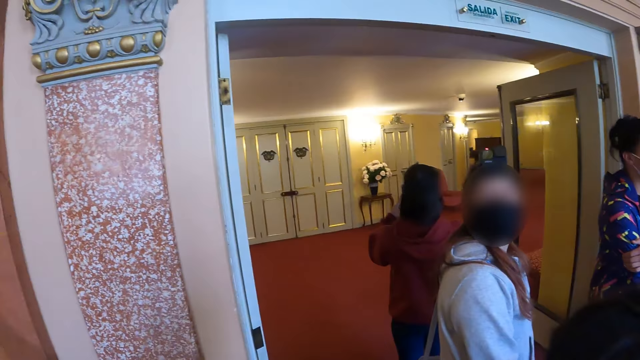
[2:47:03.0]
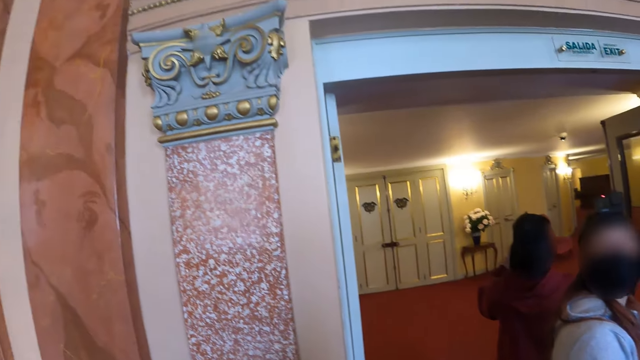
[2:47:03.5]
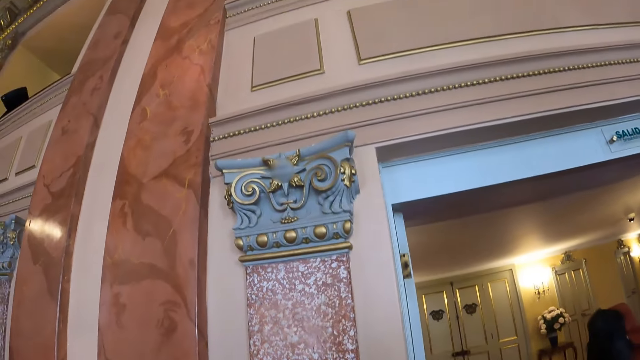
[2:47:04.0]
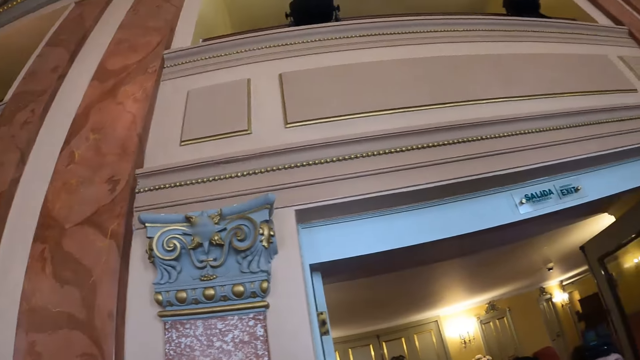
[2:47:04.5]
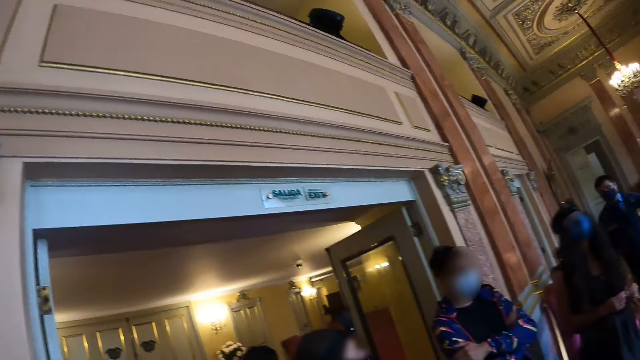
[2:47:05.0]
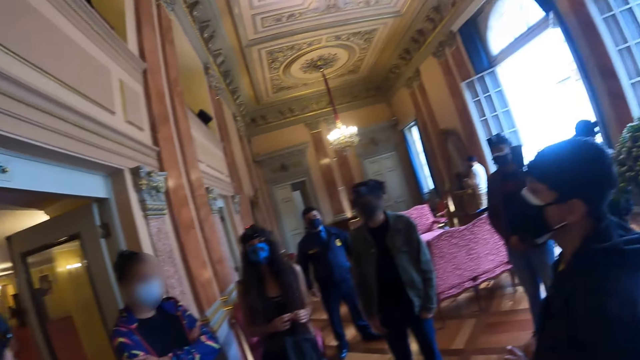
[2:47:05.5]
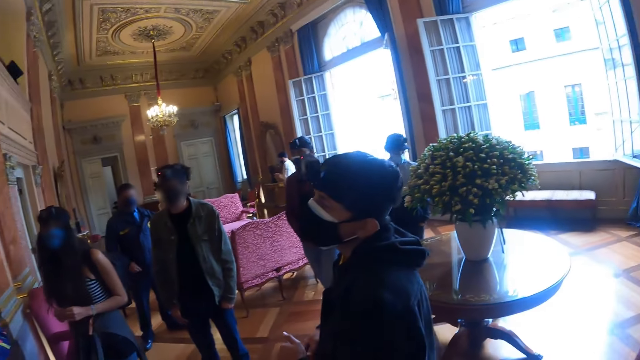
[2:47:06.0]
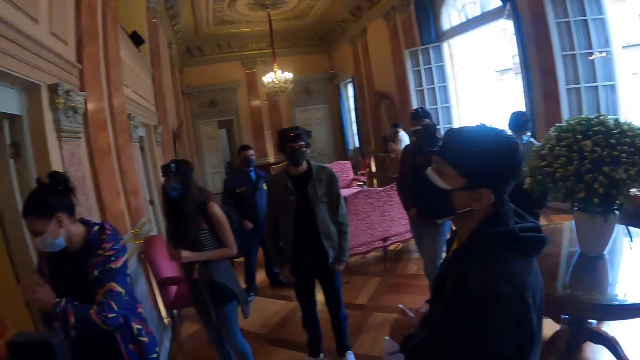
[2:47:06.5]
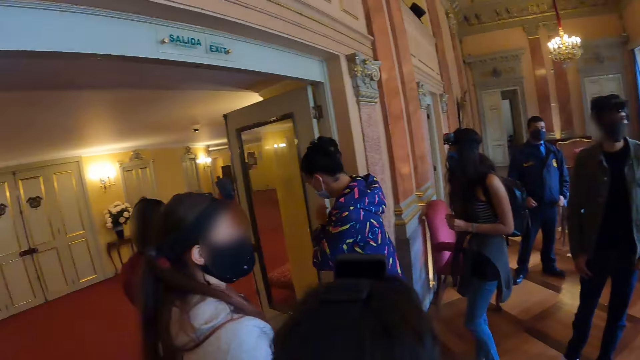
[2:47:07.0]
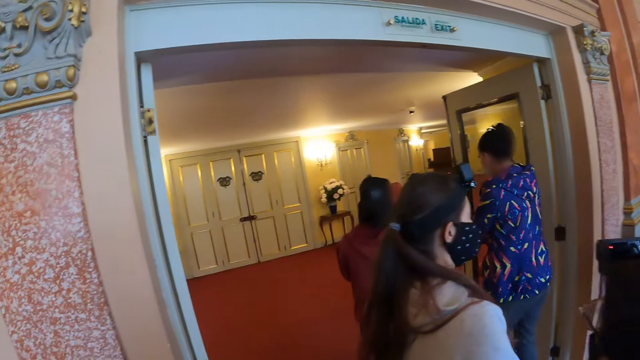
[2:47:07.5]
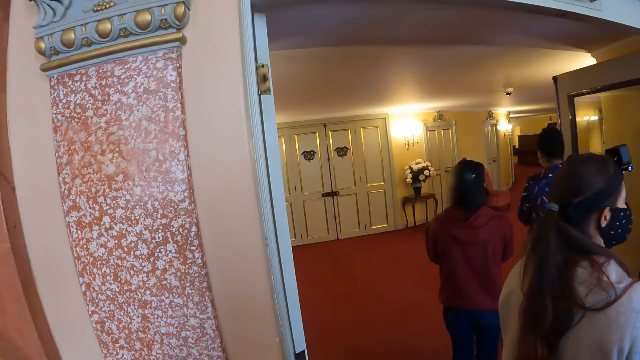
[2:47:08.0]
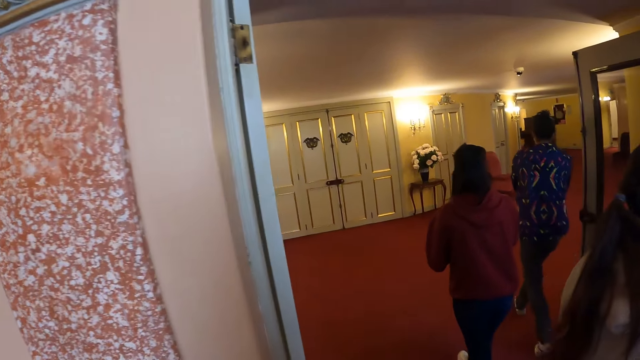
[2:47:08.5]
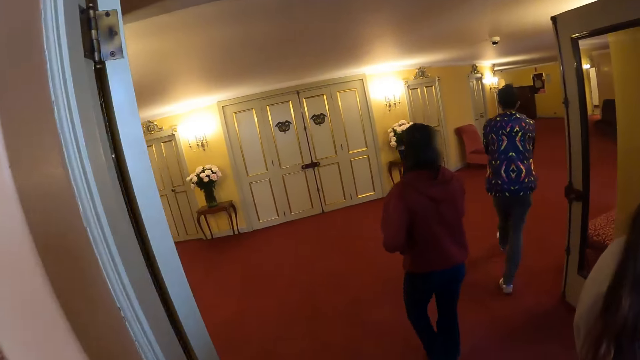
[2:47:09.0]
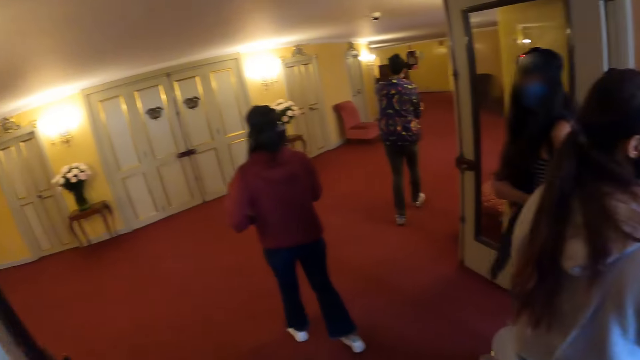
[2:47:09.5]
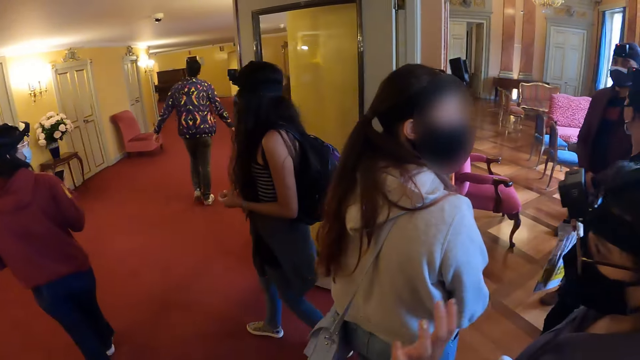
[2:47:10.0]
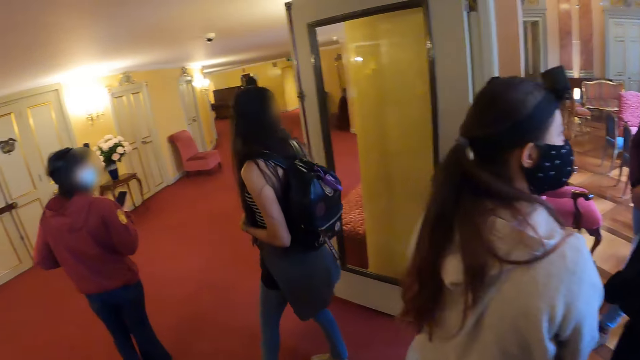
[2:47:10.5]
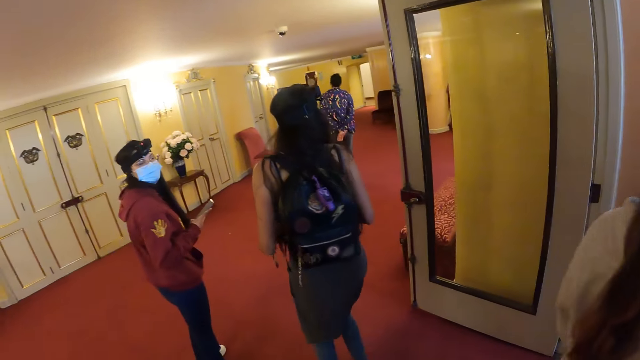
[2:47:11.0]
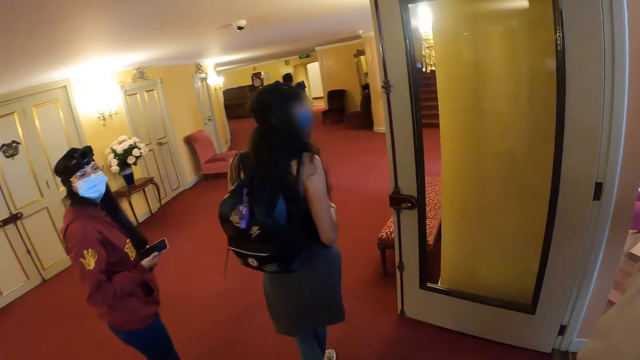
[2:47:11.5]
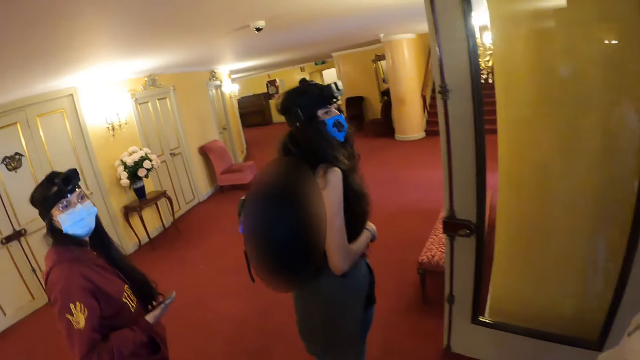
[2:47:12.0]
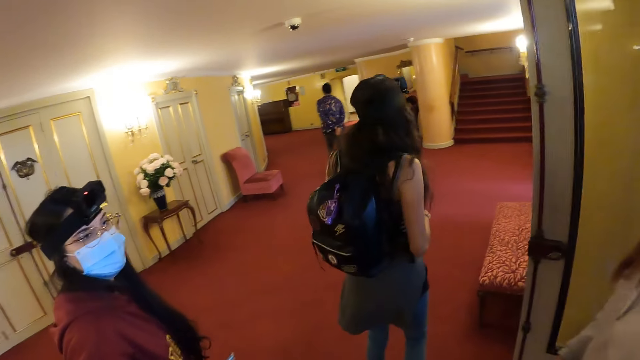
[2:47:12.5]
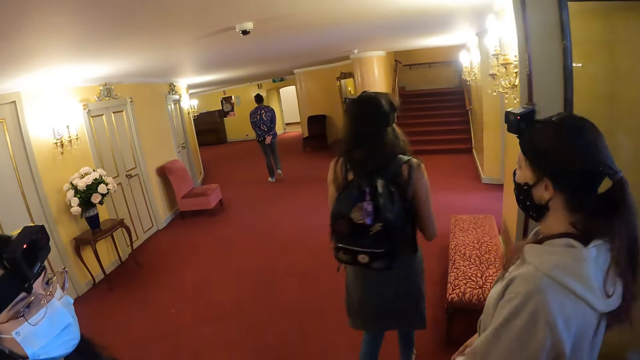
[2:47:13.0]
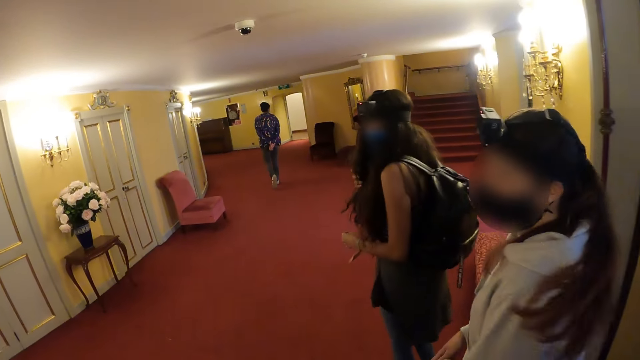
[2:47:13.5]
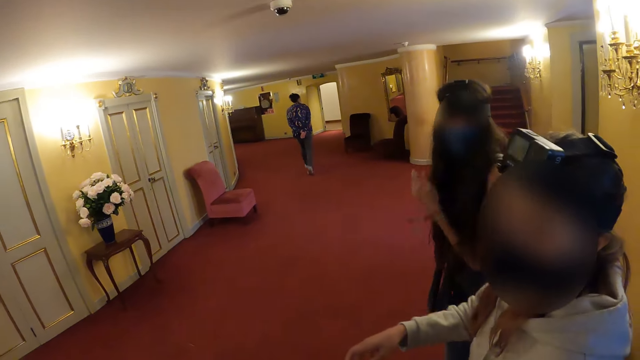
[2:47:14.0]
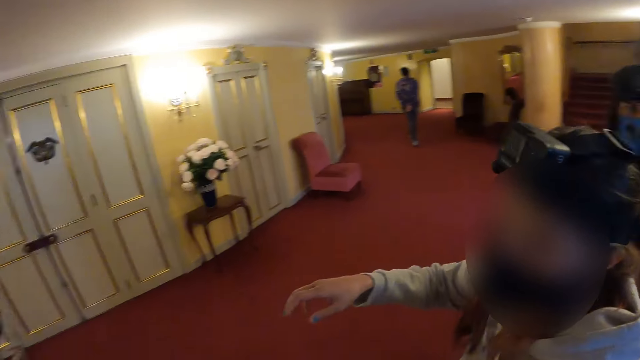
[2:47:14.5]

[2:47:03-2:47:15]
The camera wearer stares at a building pillar. They look around the building. They walk around the building.

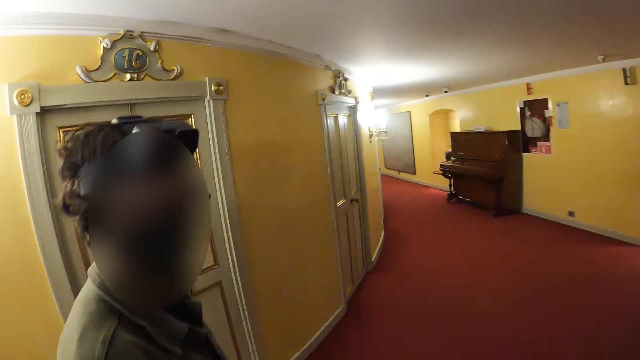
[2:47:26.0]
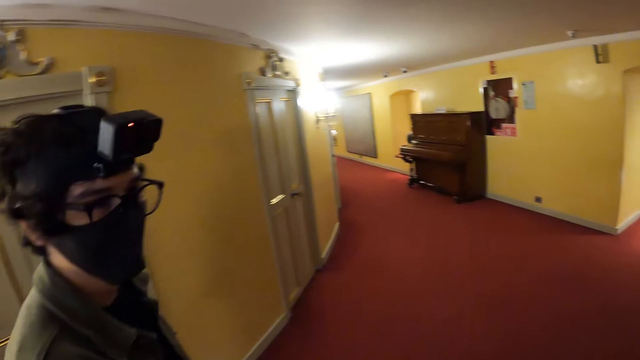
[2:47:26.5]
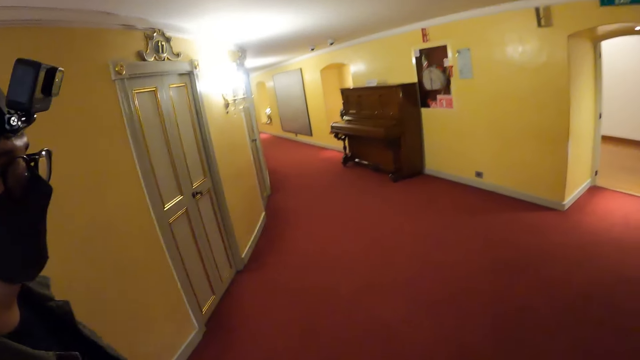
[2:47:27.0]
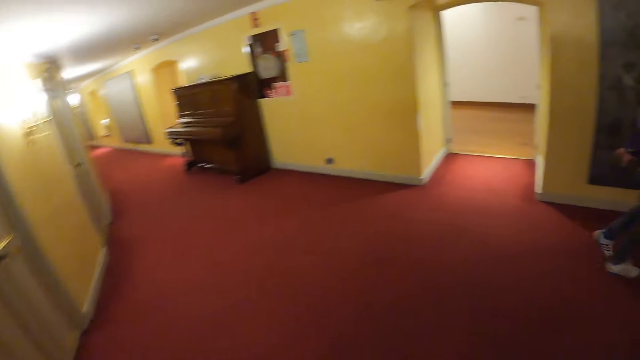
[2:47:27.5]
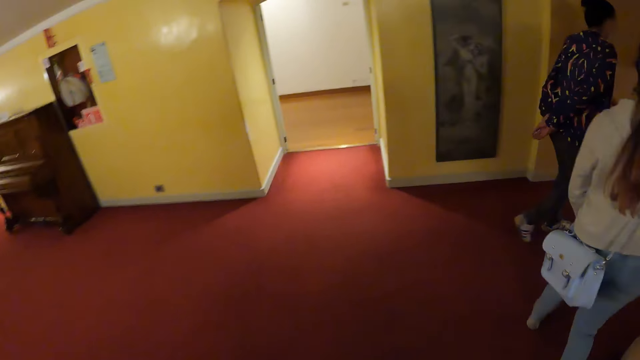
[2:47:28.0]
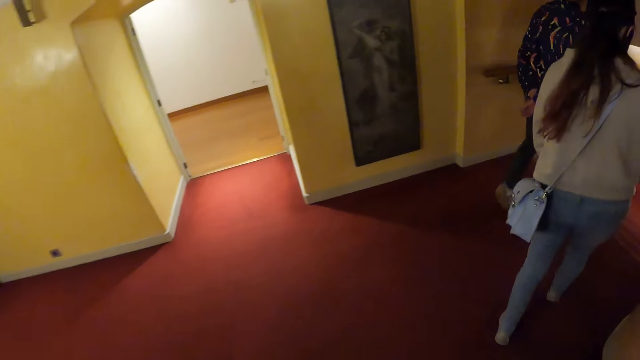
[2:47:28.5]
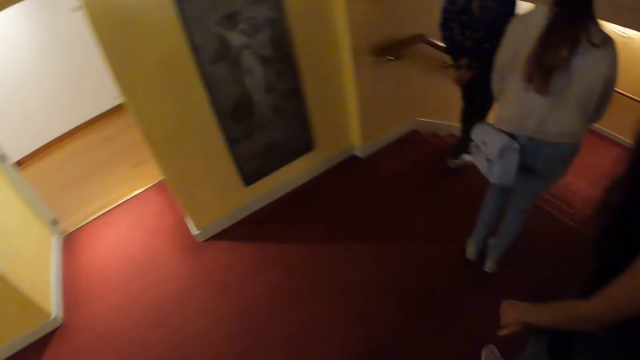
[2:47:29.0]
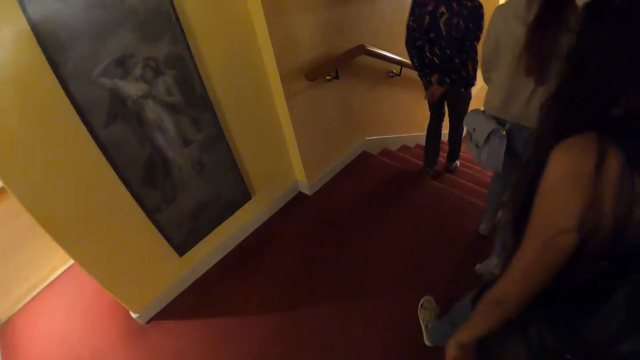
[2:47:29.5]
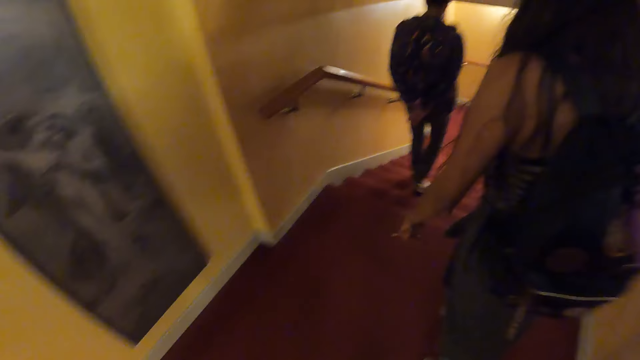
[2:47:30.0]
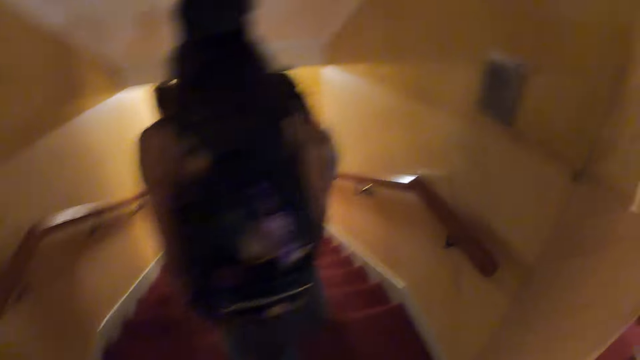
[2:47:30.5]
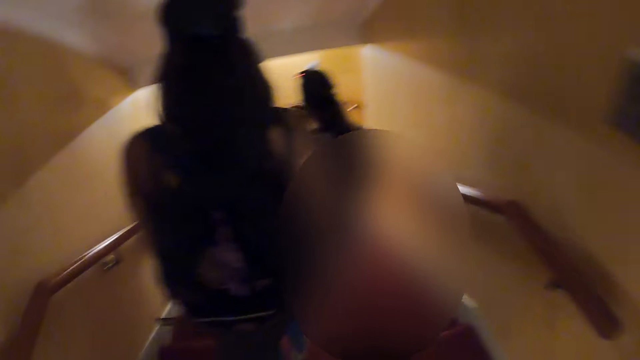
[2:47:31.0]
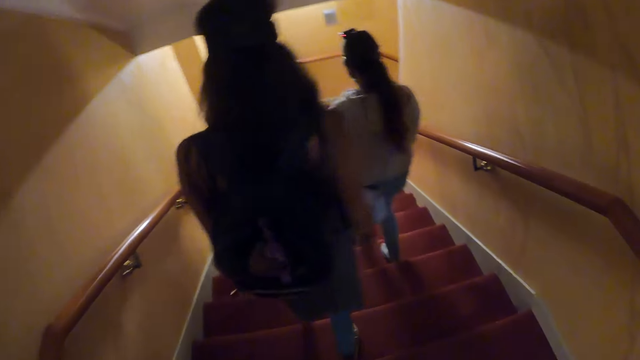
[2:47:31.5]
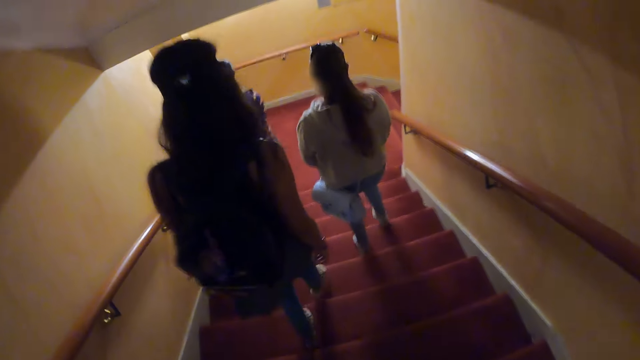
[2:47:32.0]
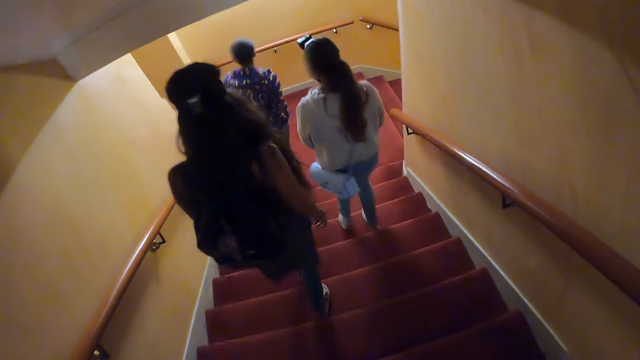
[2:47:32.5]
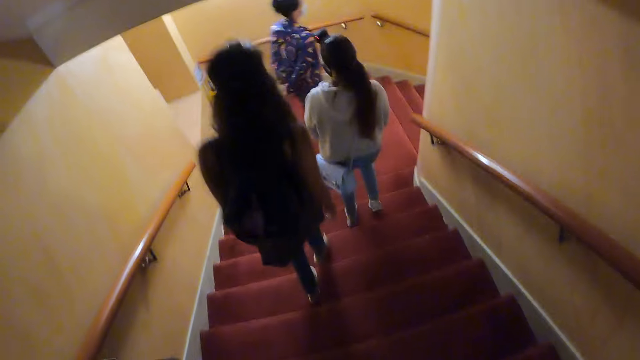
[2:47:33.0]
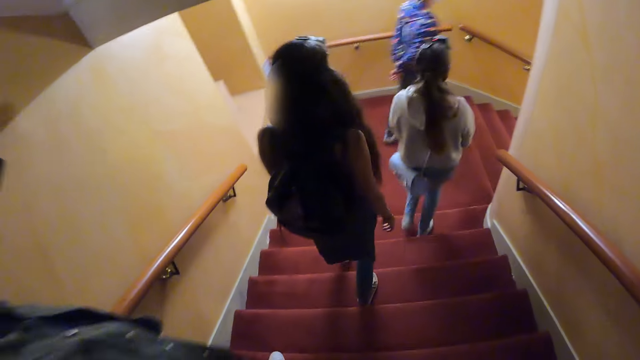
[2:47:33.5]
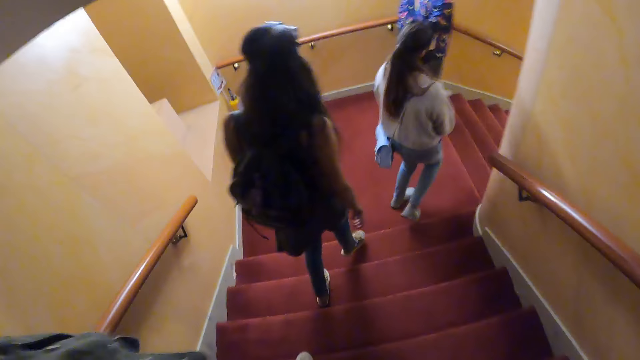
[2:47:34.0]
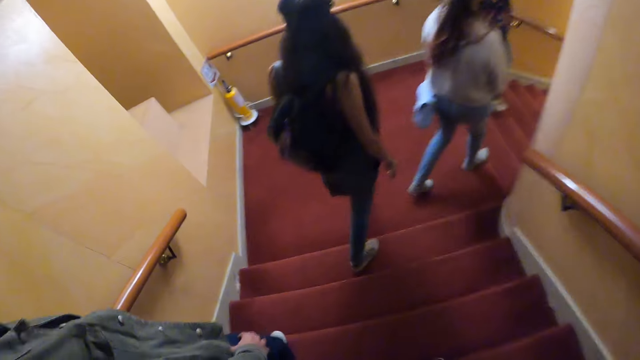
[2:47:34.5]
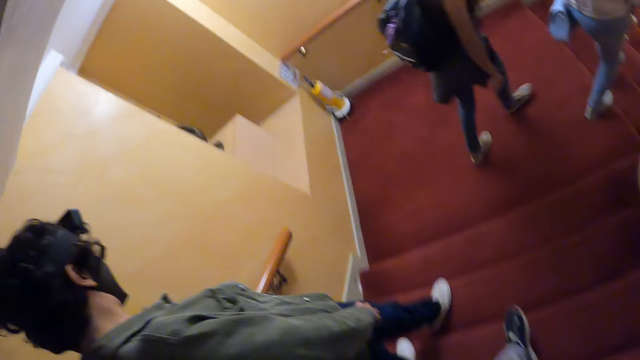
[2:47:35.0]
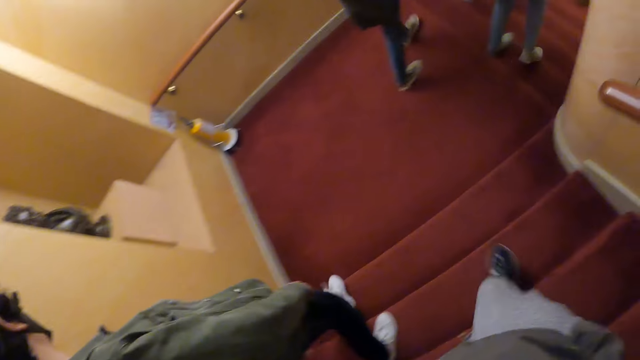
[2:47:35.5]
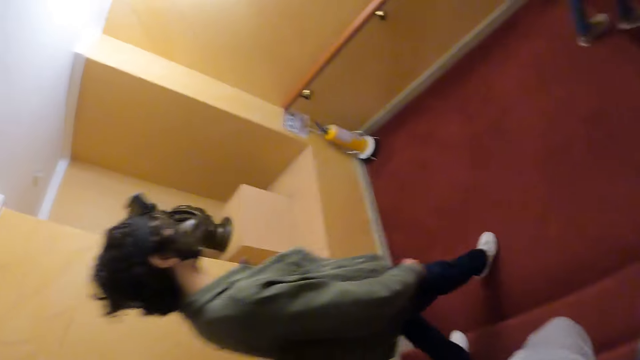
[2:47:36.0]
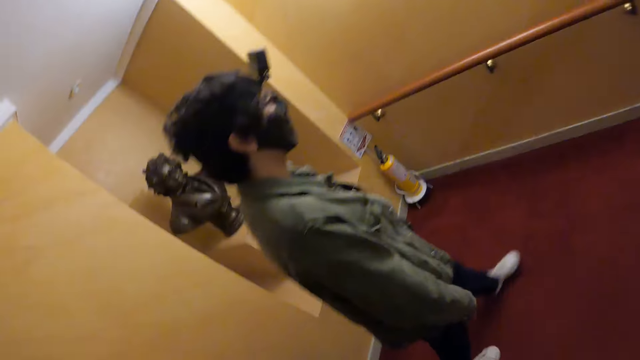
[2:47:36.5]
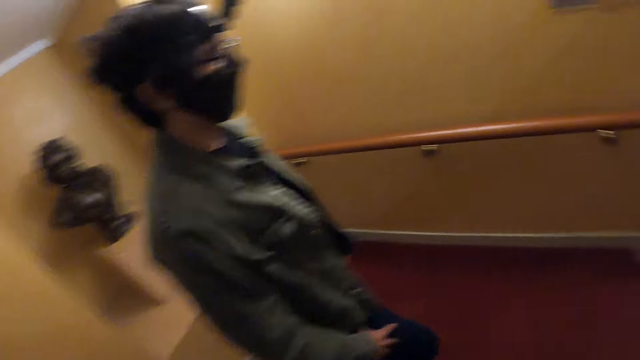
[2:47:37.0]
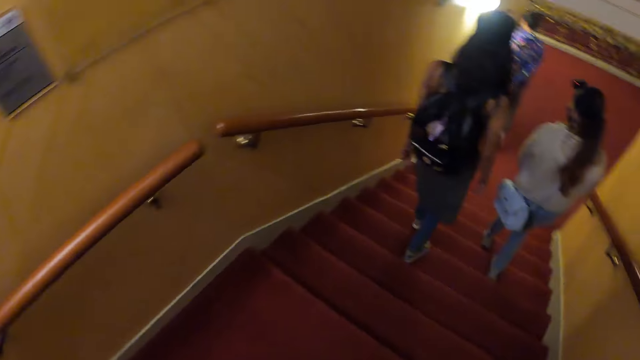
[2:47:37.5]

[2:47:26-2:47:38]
The camera wearer interacts with a person. They walk in the building. They walk down the stairs.
